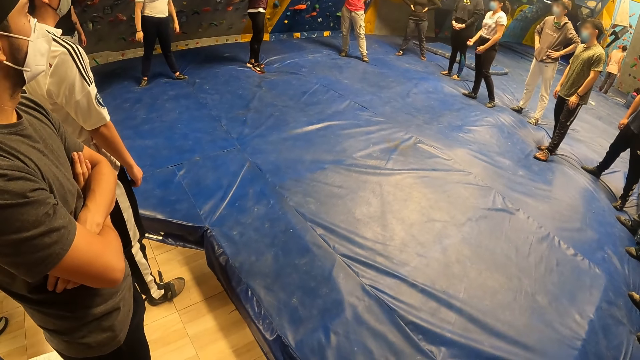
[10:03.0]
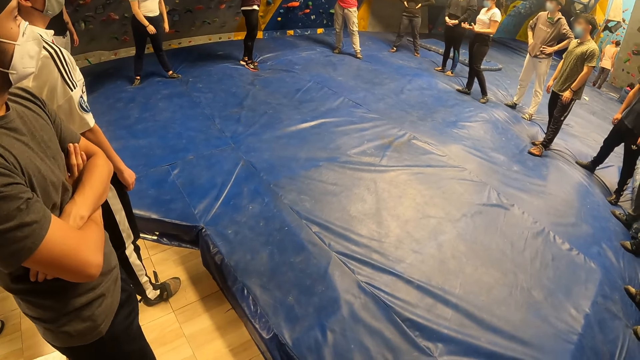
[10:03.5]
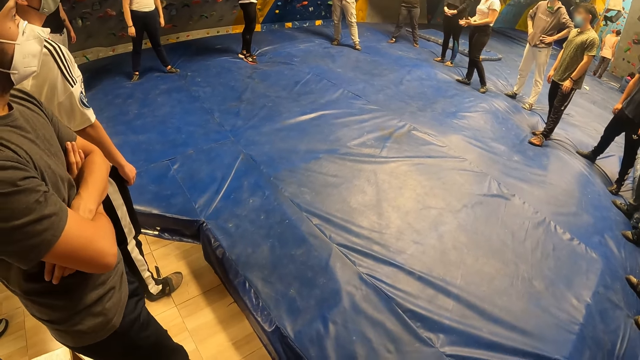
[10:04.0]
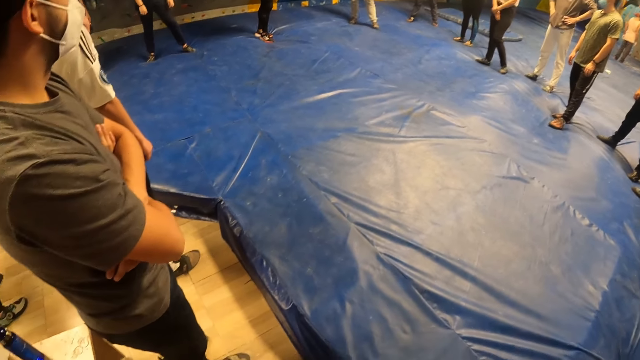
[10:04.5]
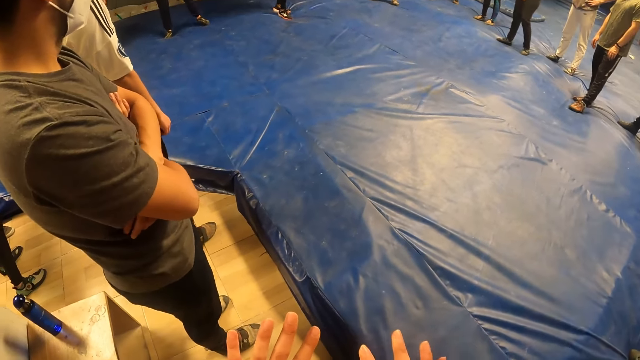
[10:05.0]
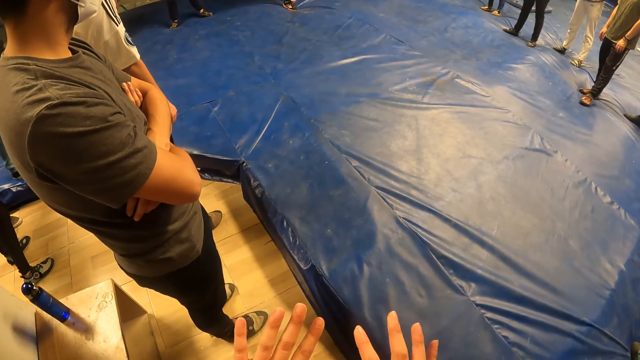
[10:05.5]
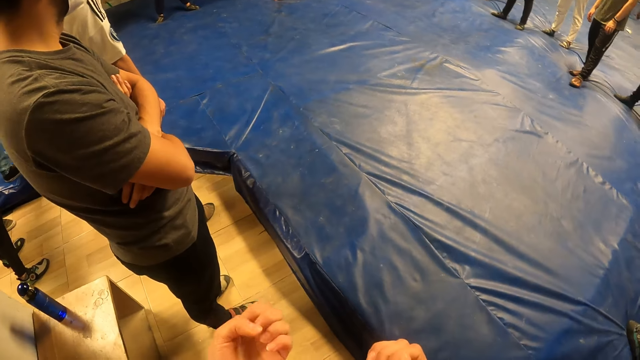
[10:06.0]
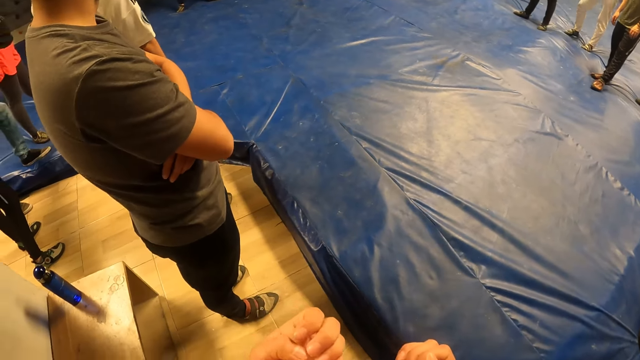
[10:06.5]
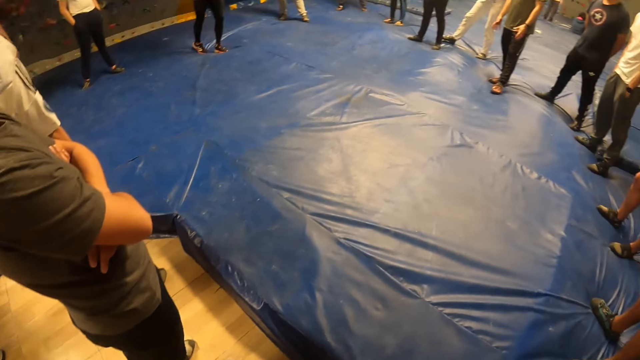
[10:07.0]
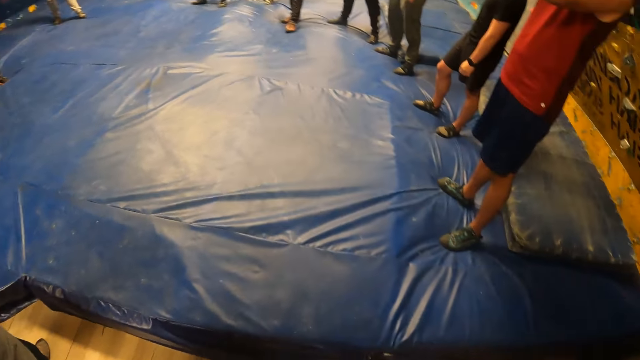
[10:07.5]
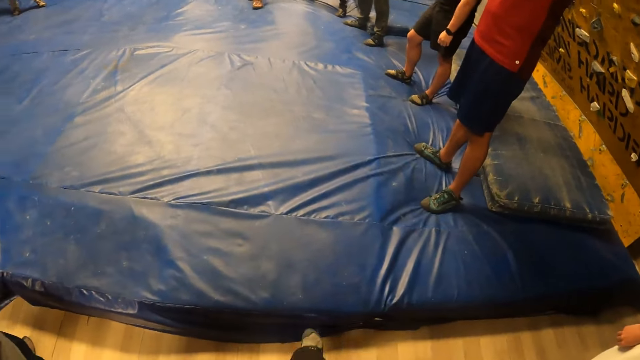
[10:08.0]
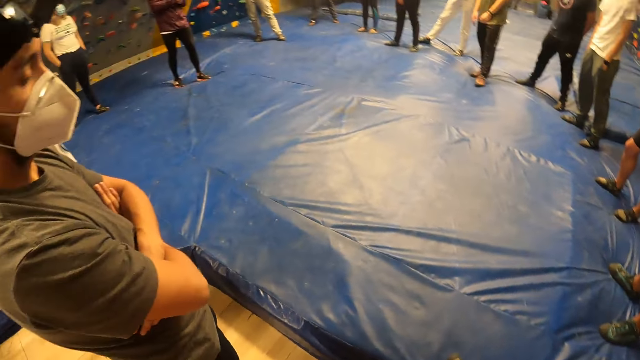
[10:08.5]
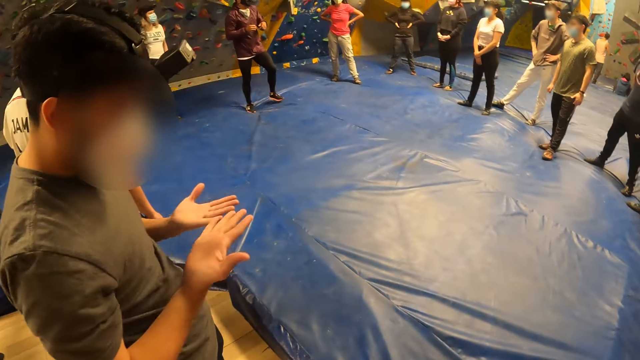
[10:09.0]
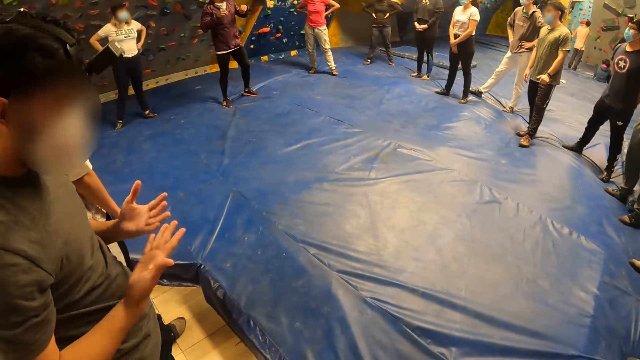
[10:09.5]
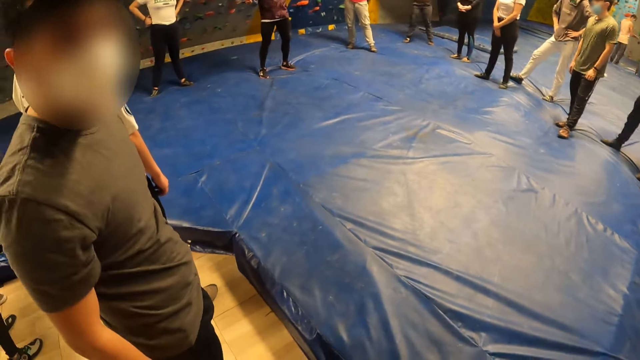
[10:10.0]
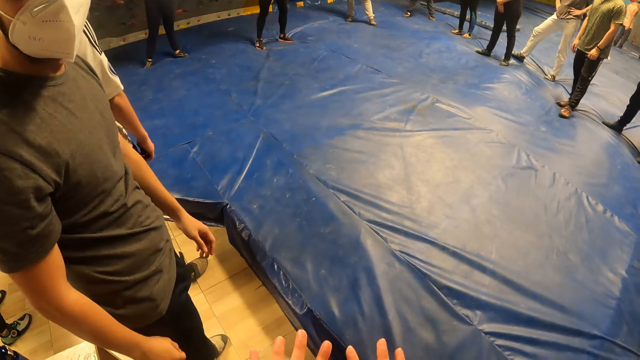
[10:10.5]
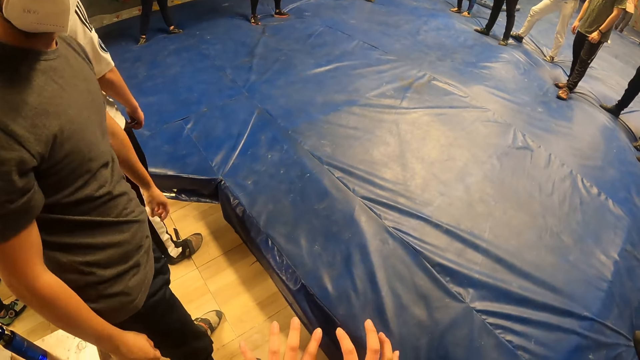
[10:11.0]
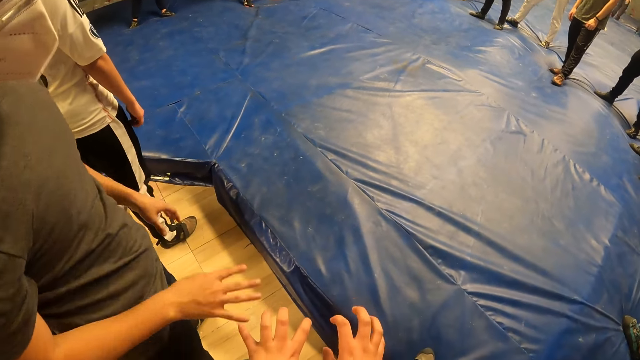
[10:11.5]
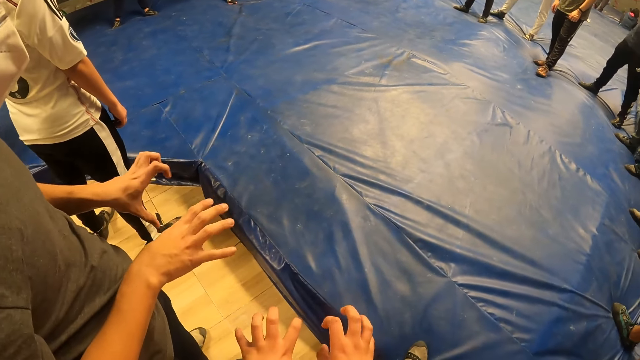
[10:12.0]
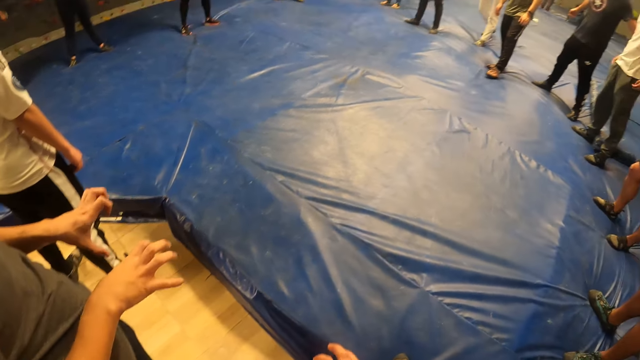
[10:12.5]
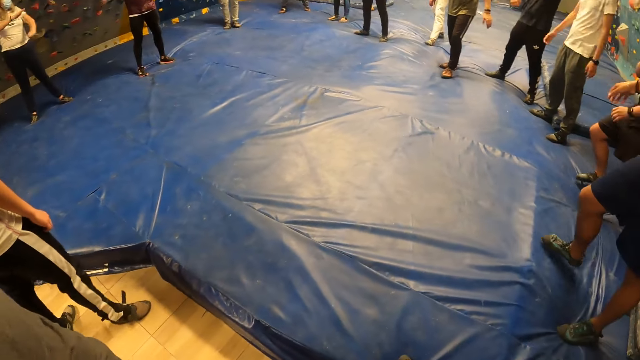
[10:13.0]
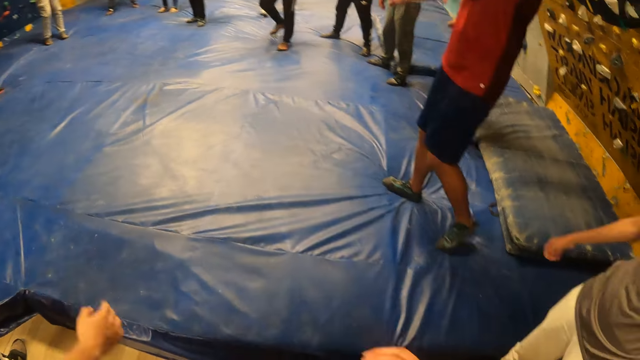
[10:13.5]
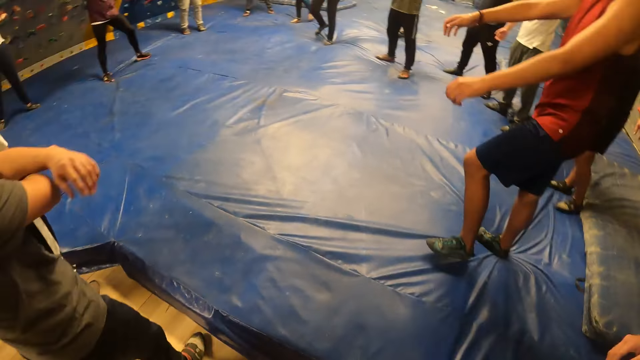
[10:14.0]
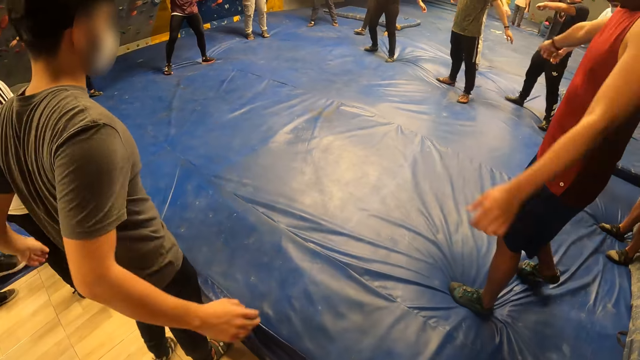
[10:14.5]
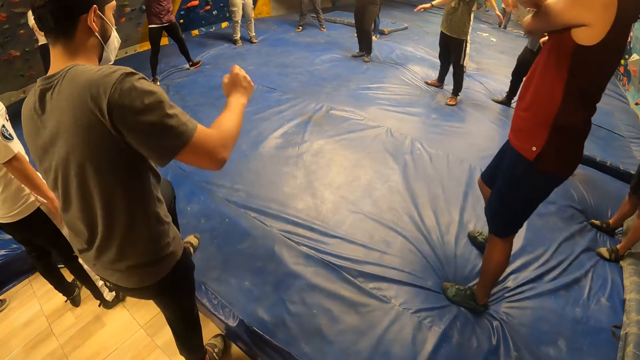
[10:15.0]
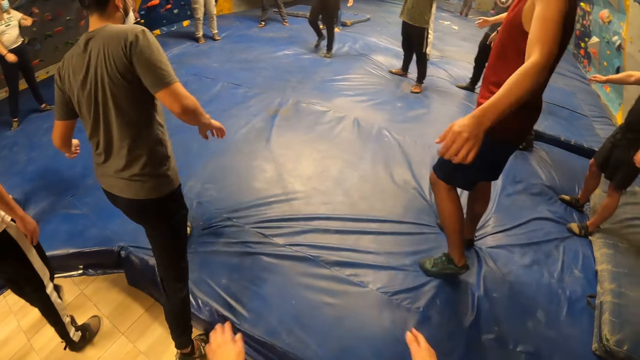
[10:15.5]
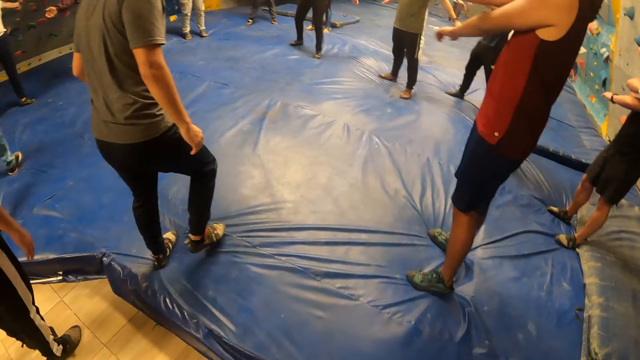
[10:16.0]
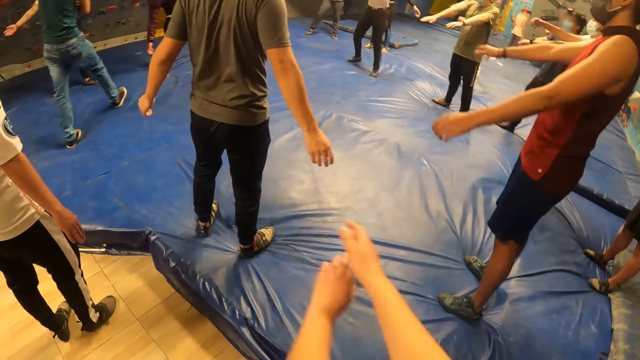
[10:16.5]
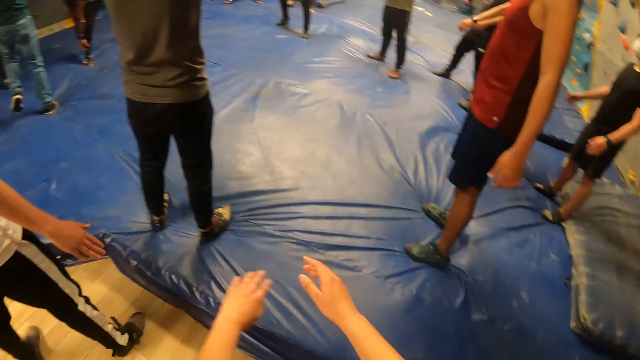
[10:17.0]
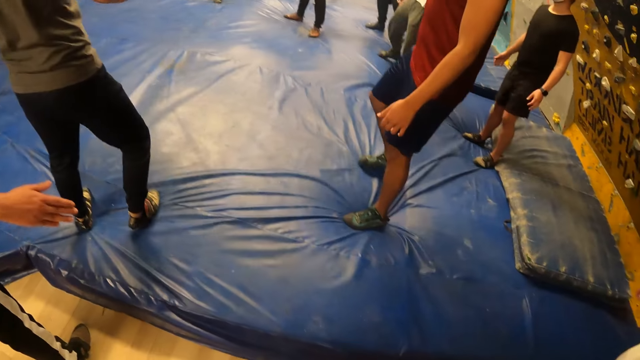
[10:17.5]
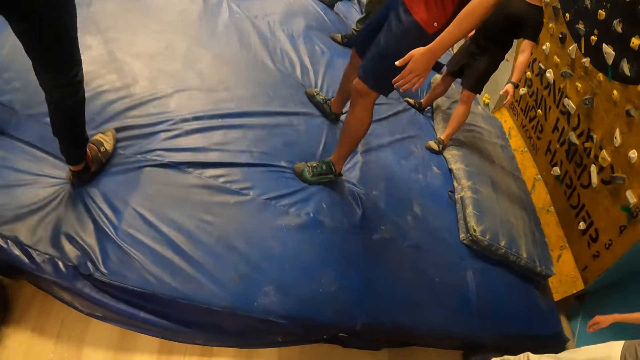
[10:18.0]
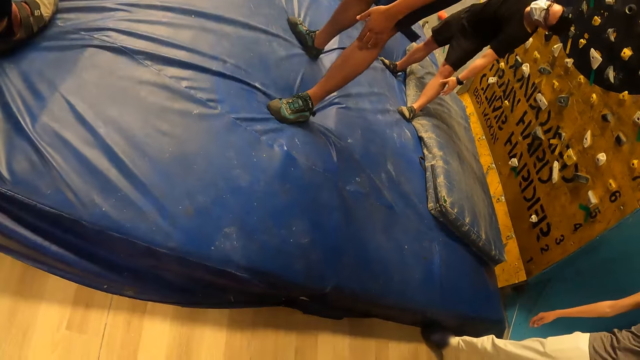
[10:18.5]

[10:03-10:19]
The camera wearer stares at his fingers. He converses with a man. He performs some exercises with the group of people.

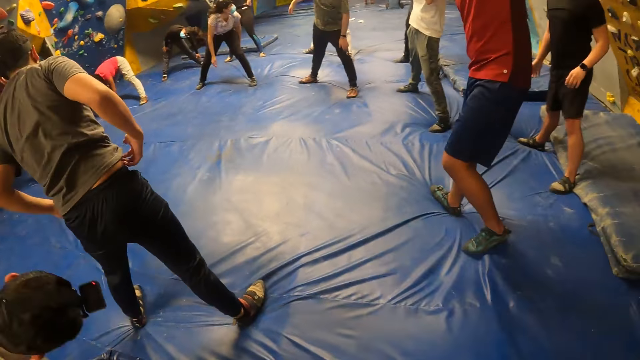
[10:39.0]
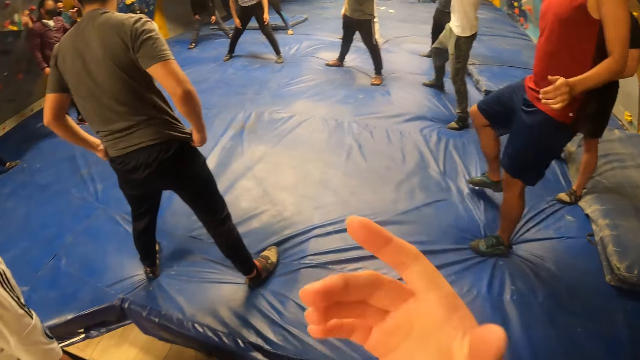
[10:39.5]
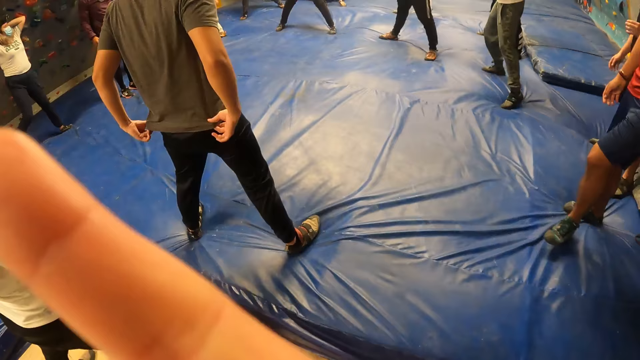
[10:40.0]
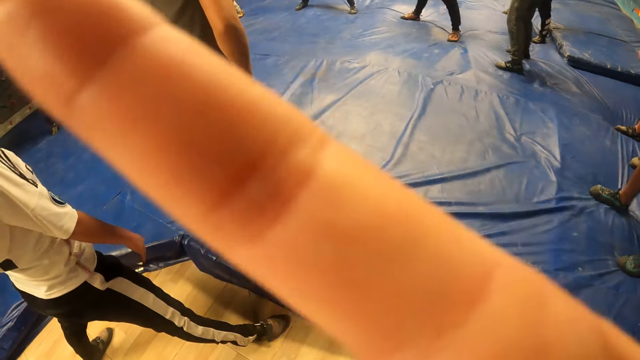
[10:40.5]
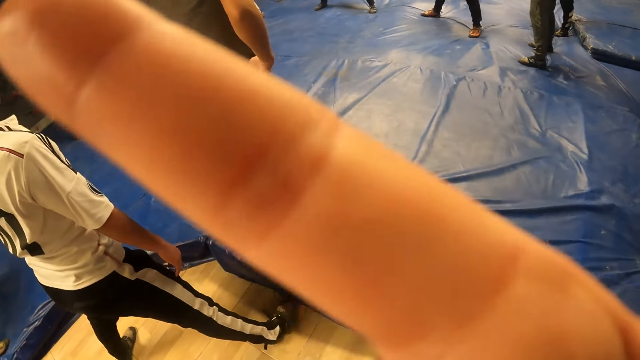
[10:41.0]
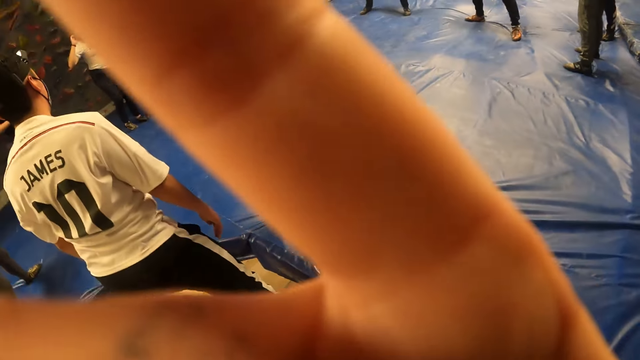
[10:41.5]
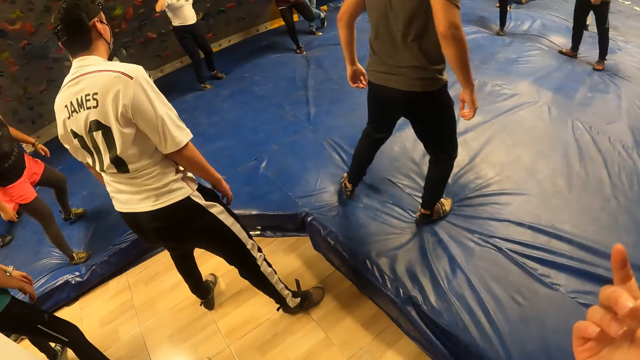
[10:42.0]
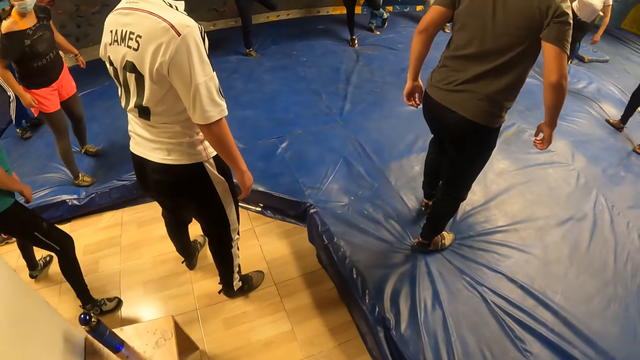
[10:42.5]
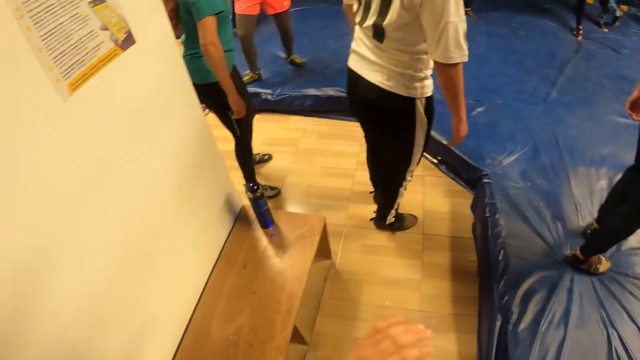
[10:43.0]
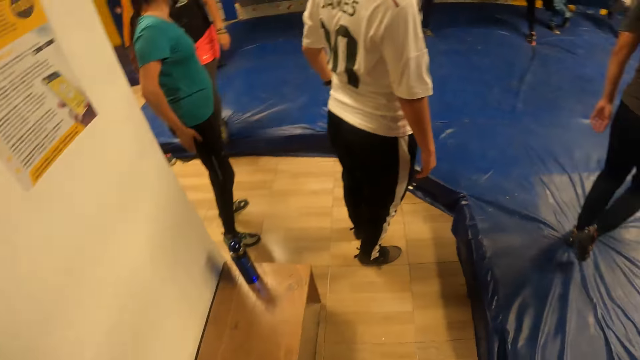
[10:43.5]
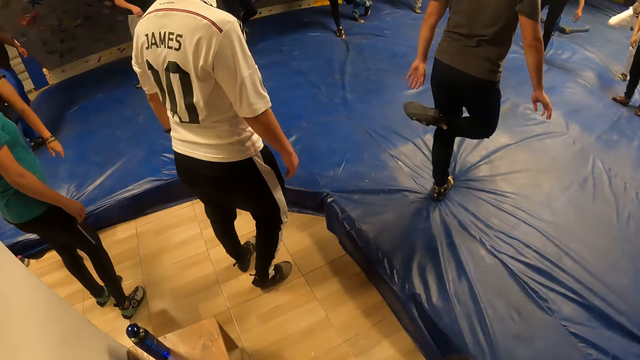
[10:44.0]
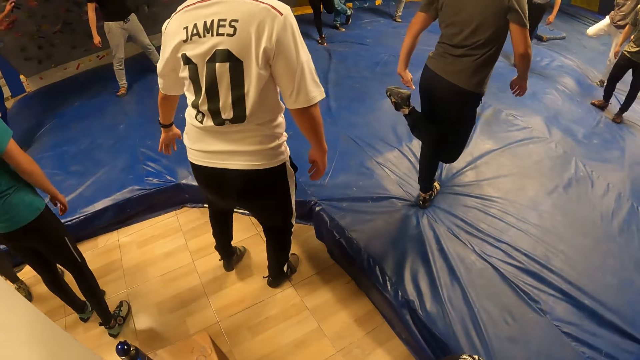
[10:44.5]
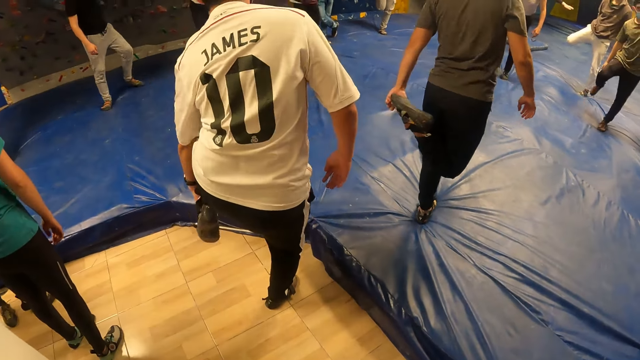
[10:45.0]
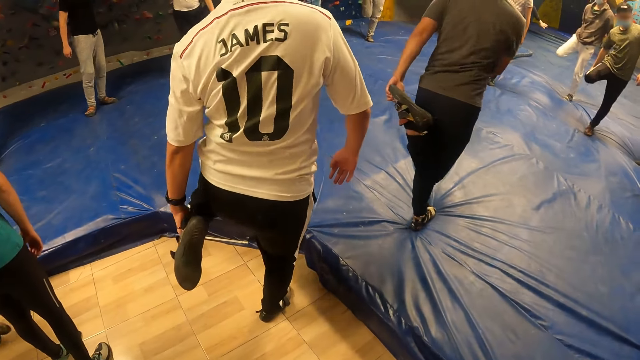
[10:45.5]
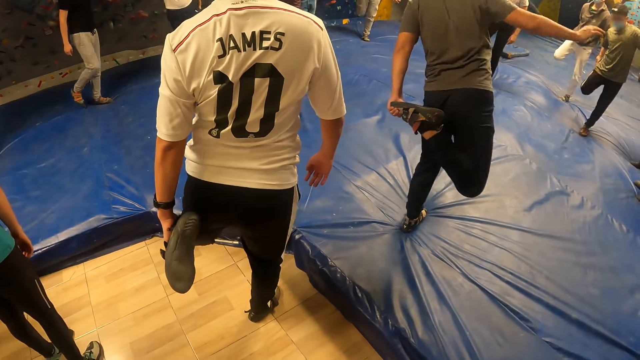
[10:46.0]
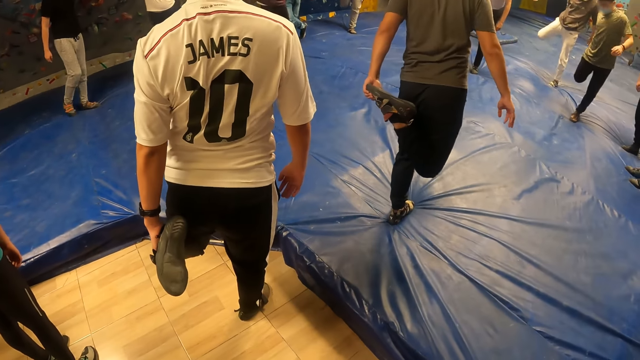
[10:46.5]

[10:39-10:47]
The camera wearer touches something.
